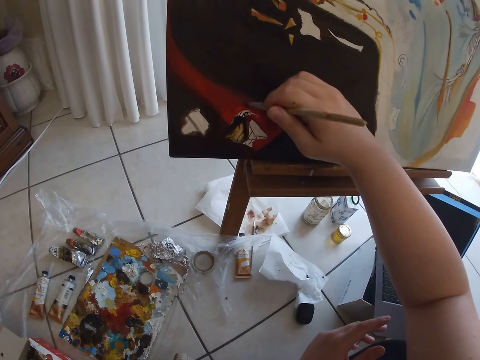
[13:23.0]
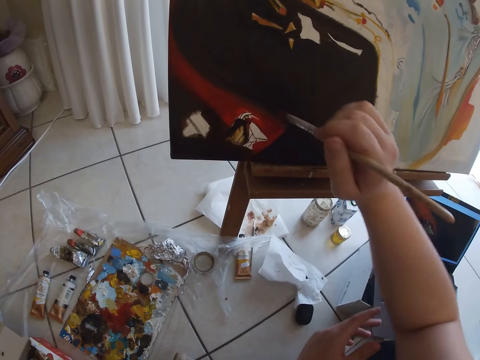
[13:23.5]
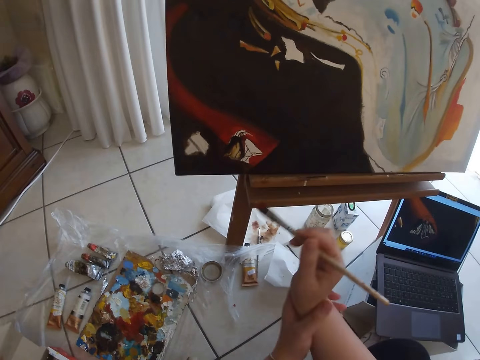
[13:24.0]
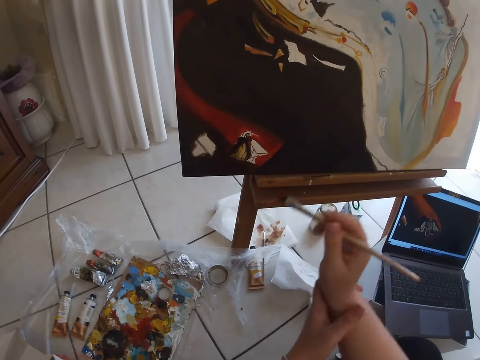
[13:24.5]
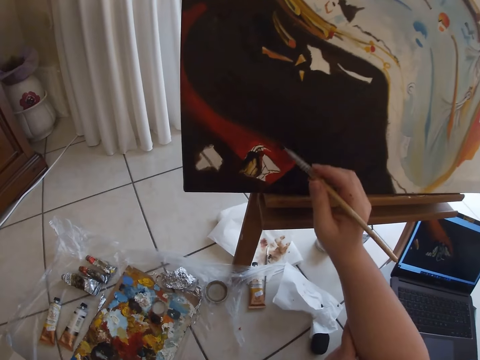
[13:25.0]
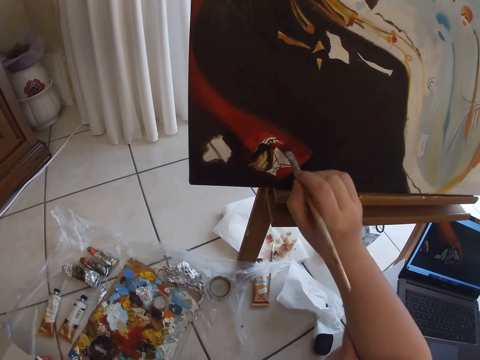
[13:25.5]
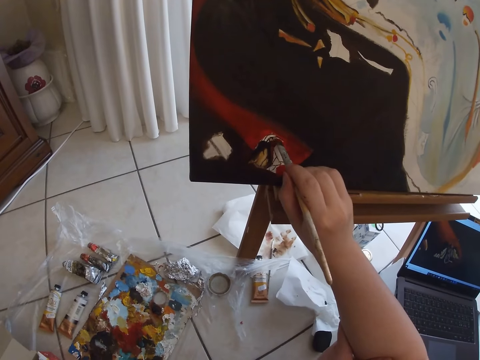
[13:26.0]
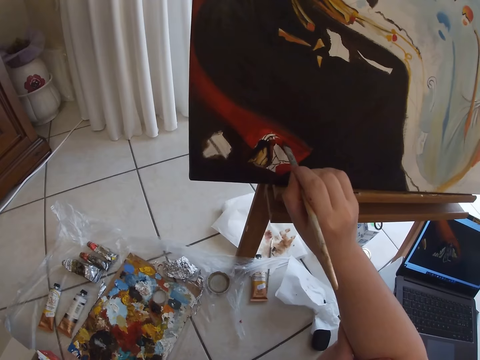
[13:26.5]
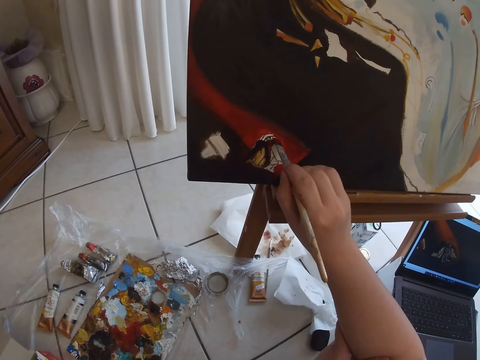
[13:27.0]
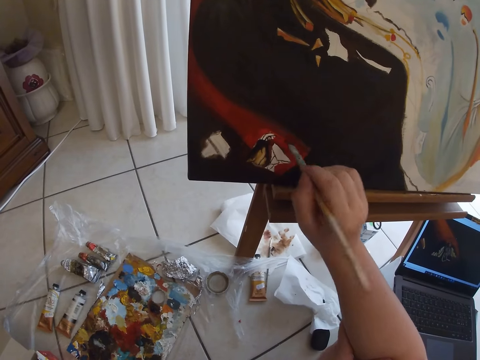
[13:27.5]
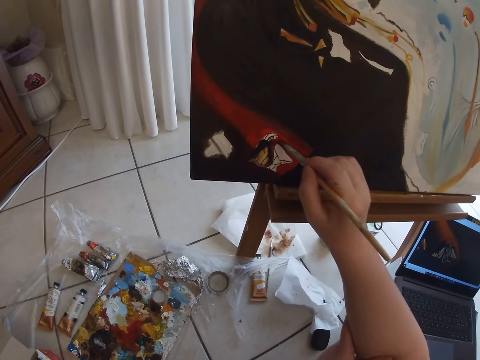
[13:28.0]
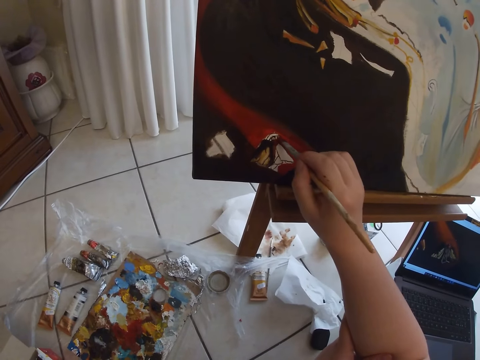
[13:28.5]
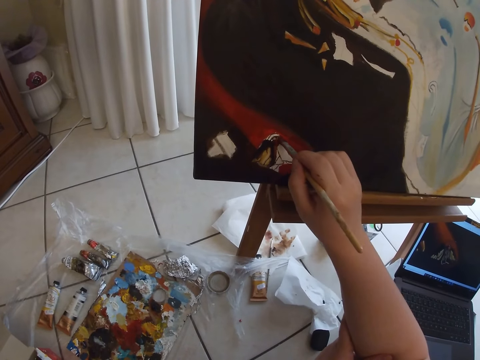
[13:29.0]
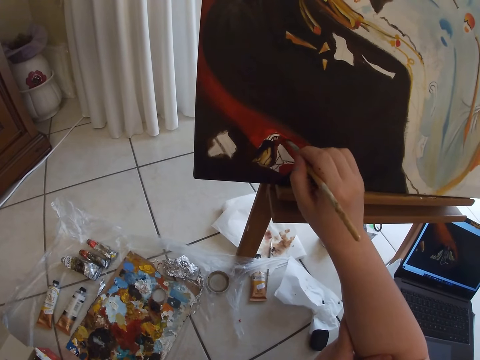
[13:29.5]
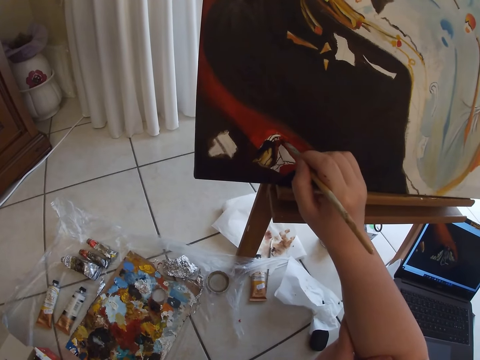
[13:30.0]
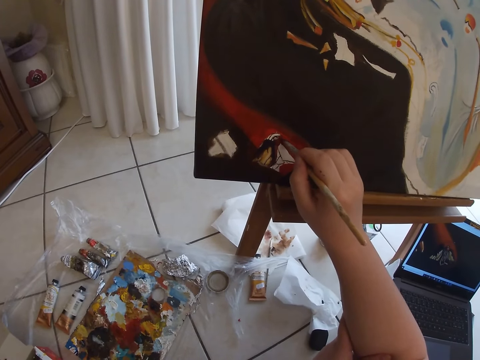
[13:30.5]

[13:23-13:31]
The camera wearer removes the paint brush from the painting. They paint wall art using the paint brush.

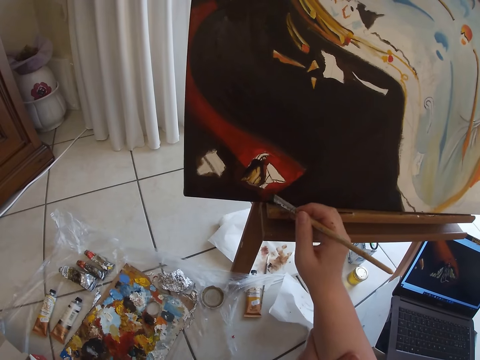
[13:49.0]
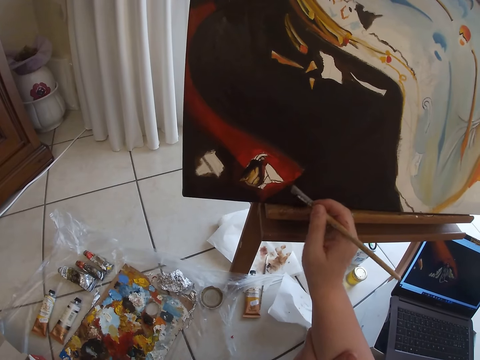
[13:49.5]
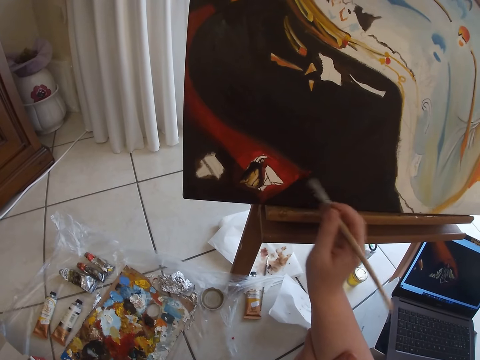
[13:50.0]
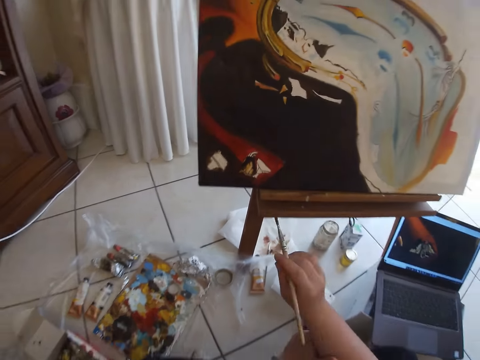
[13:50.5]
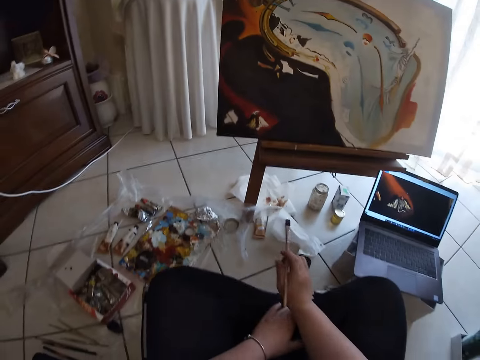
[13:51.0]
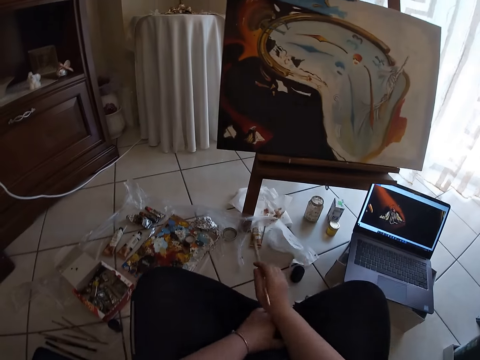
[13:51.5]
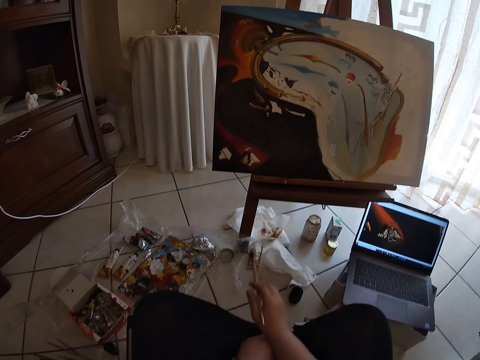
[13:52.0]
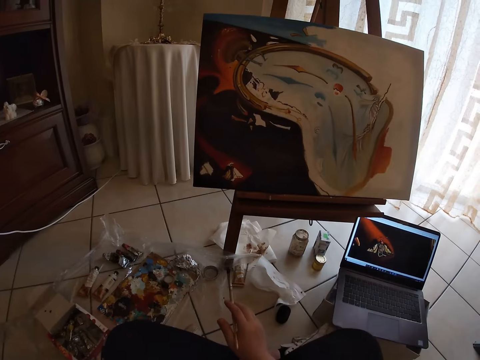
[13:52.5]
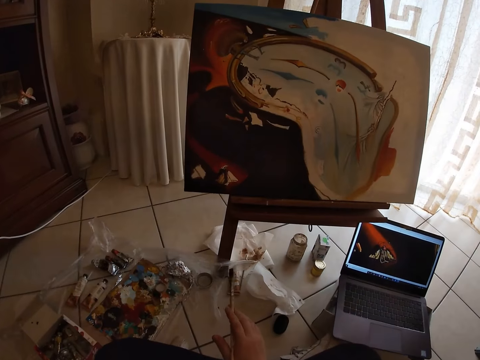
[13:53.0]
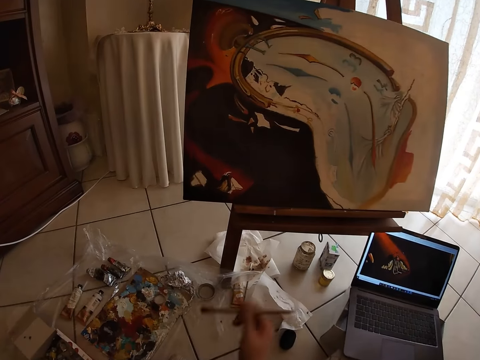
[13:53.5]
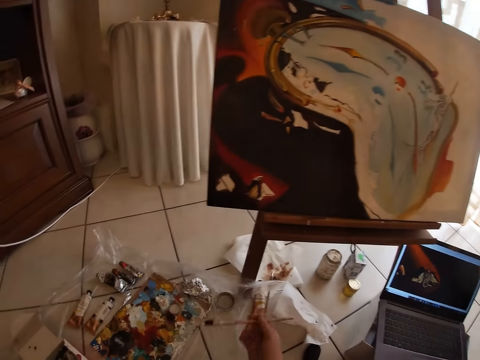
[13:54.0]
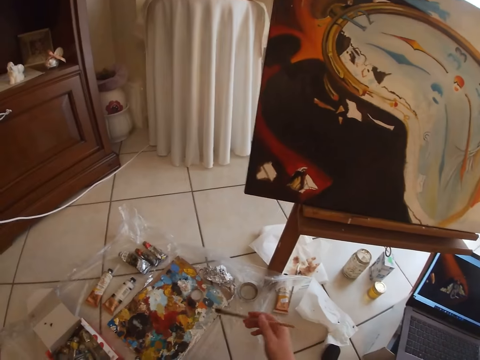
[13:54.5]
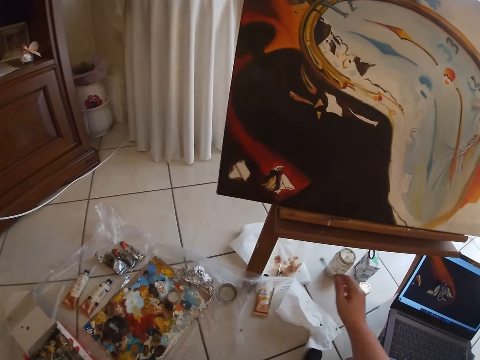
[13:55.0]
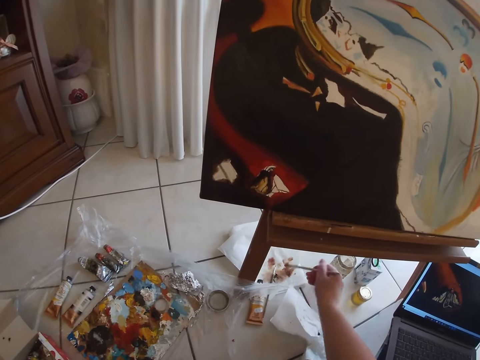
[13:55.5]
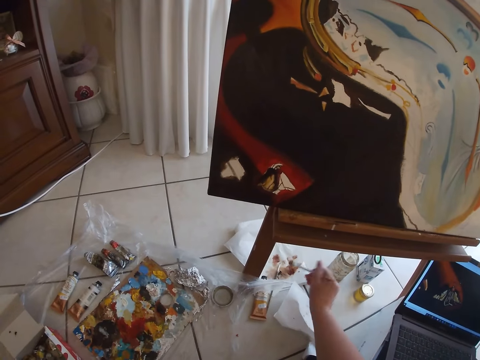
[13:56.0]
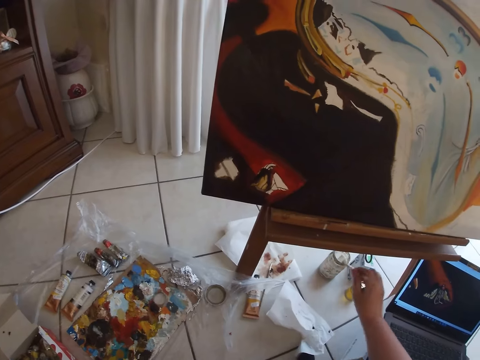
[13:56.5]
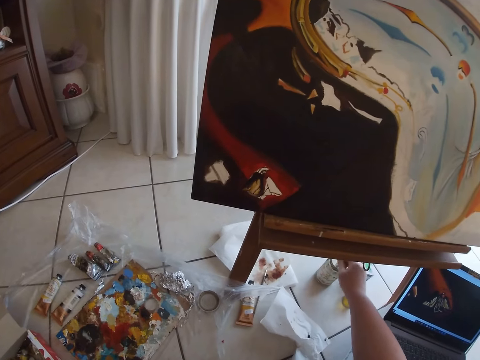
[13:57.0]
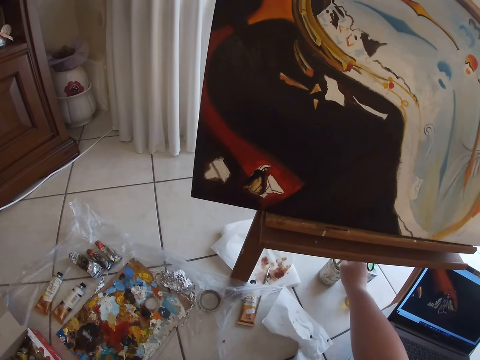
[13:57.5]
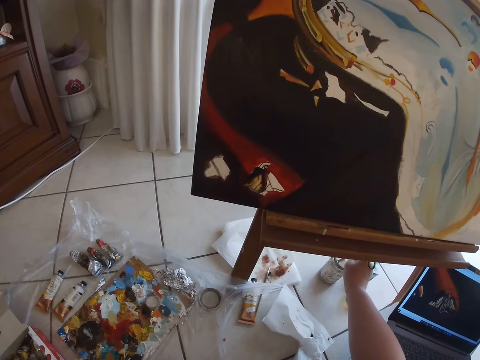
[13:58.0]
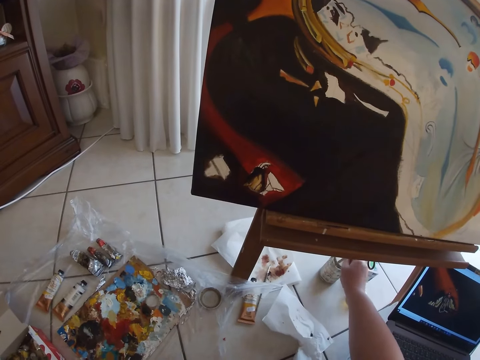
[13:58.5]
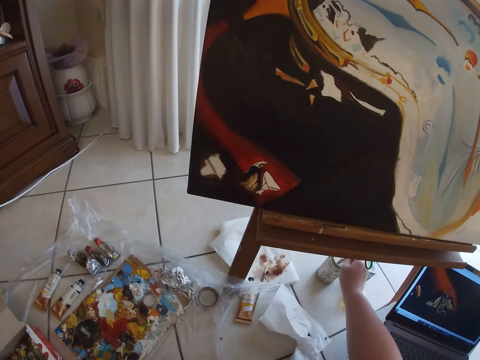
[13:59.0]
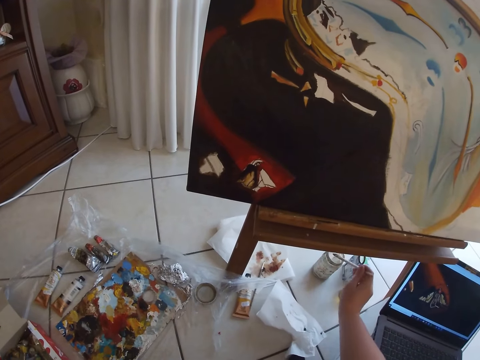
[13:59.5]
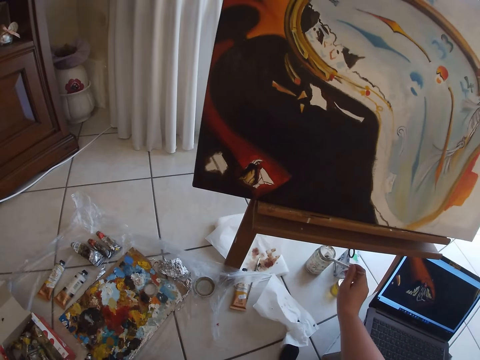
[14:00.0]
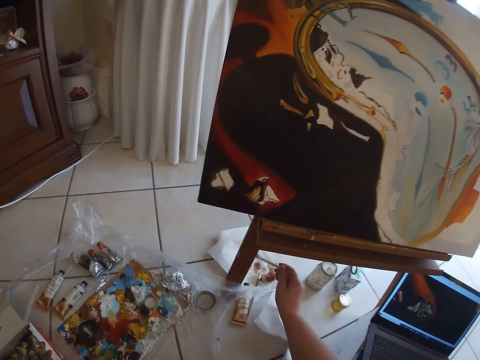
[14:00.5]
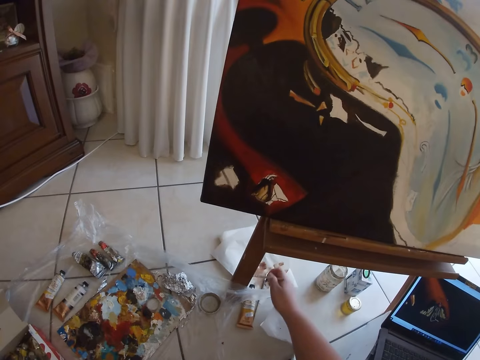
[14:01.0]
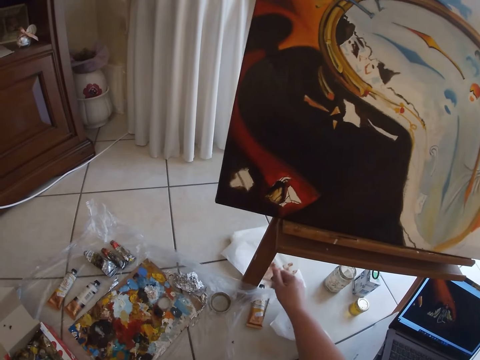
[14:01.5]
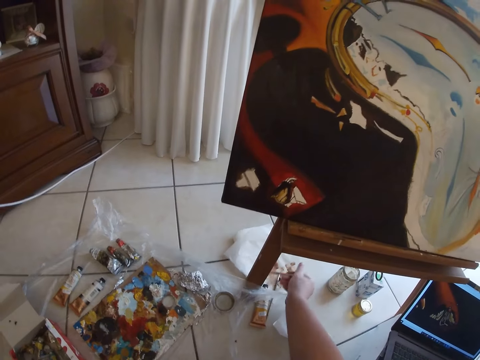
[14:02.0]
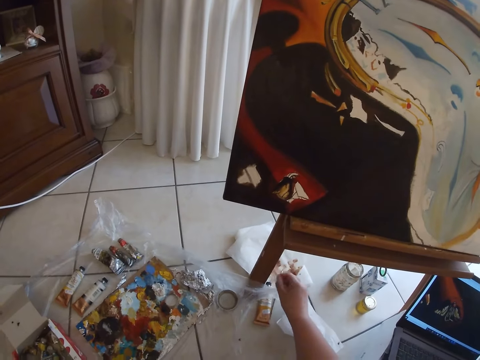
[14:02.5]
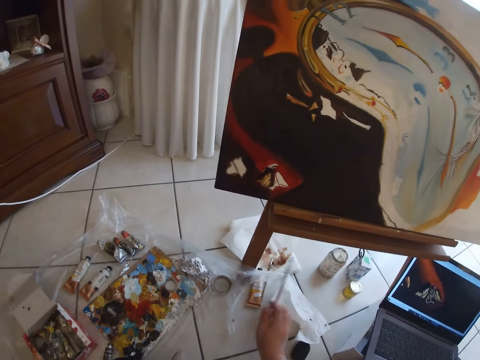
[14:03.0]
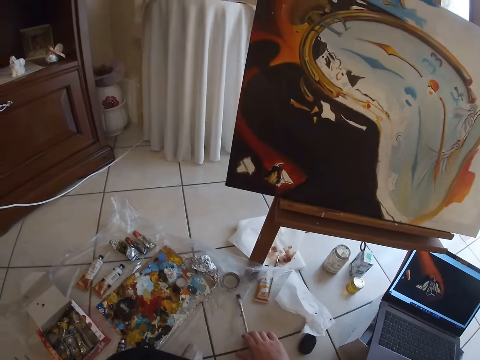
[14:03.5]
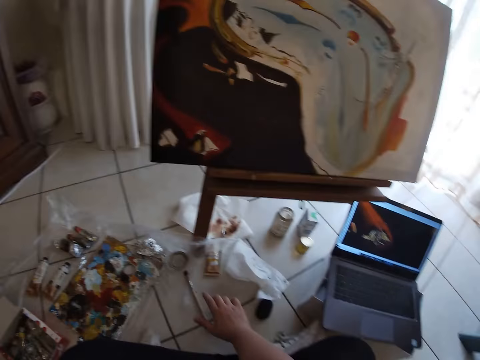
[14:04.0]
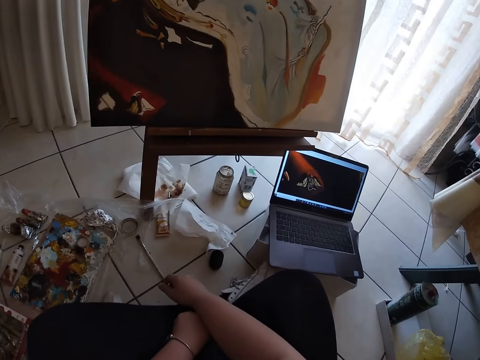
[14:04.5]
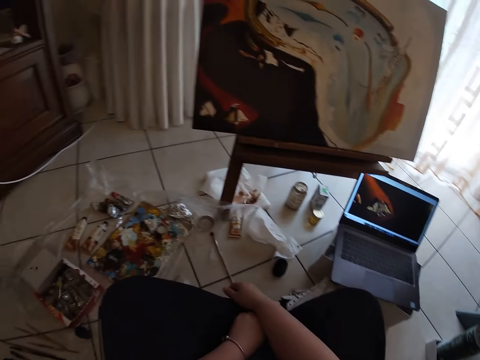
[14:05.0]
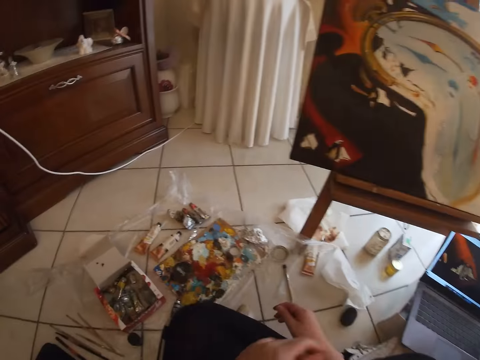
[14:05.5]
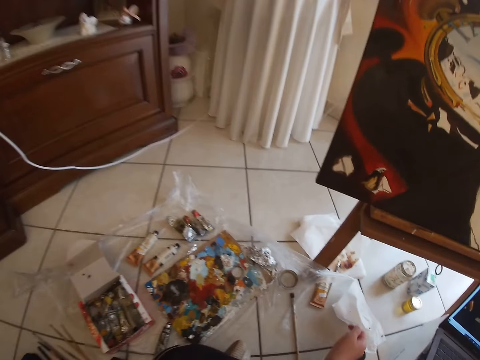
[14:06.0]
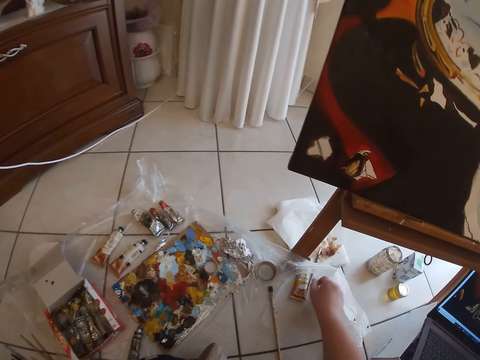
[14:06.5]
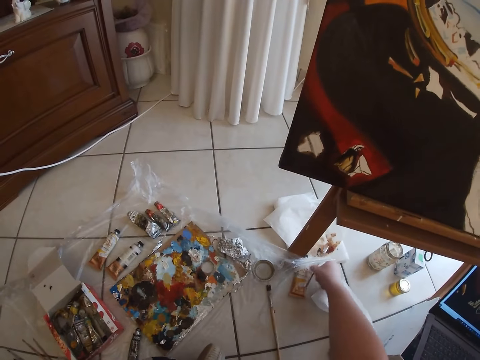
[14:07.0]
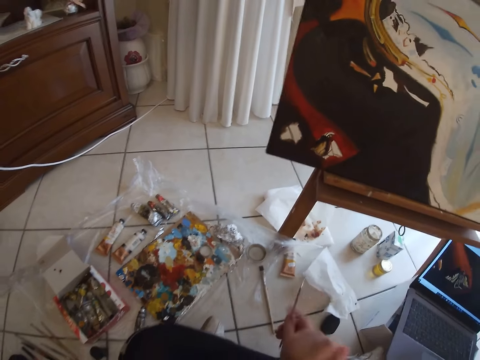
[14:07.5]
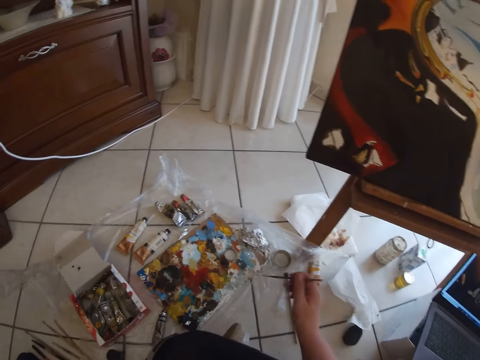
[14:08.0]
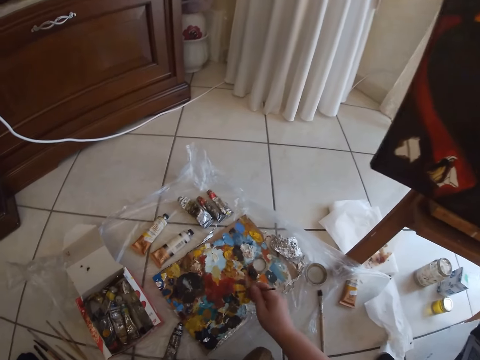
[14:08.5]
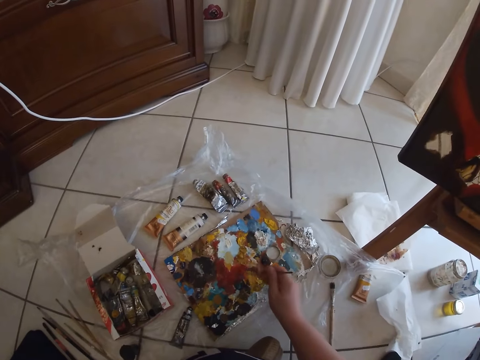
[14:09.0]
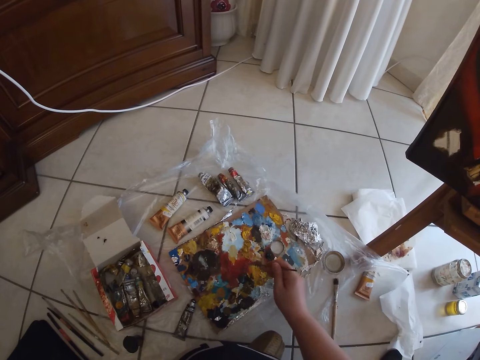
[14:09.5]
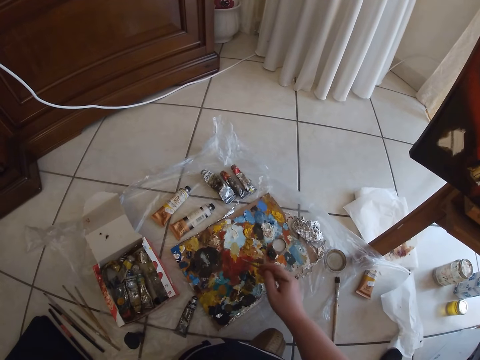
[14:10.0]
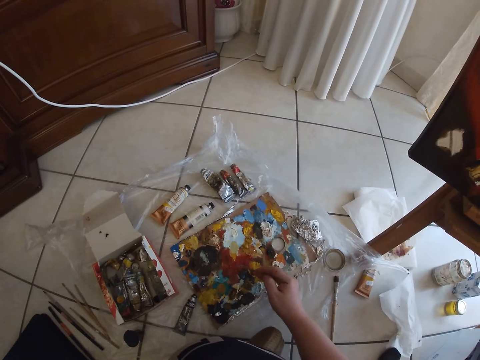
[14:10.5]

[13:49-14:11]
The camera wearer removes the paintbrush in her right hand from the canvas. She cleans the paintbrush on a paper on the floor with her right hand. She rinses the paintbrush in her right hand in a container on the floor. She cleans the paintbrush on the paper on the floor with her right hand. She drops the paintbrush in her right hand on the floor. She picks up the paintbrush from the floor with her right hand. She dabs at some paint on a palette on the floor with the paintbrush in her right hand.
